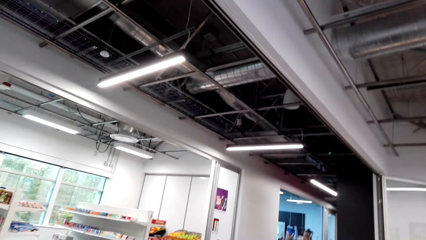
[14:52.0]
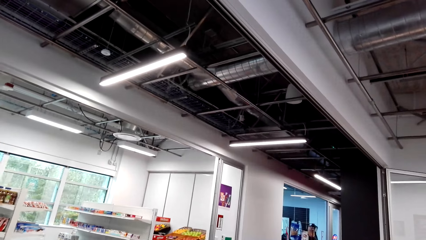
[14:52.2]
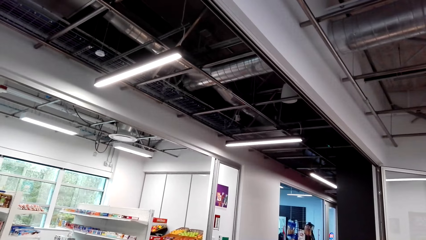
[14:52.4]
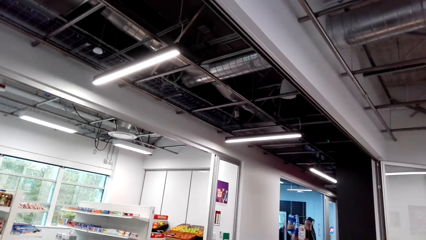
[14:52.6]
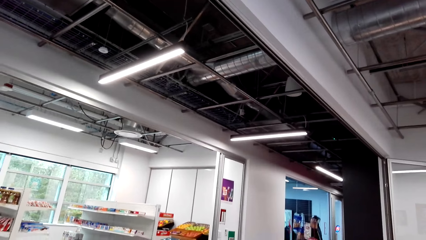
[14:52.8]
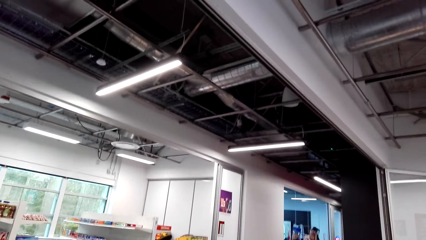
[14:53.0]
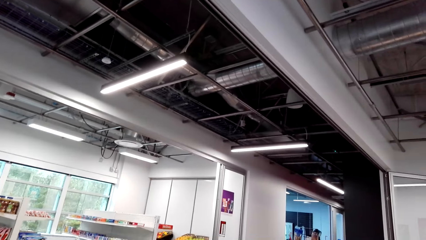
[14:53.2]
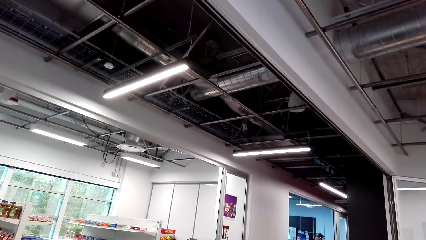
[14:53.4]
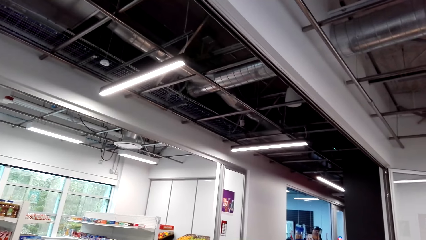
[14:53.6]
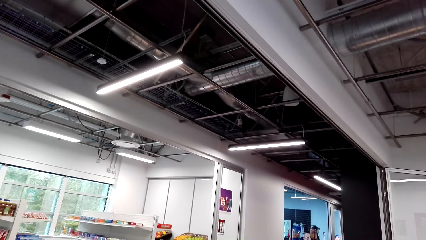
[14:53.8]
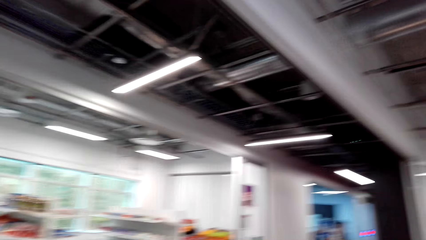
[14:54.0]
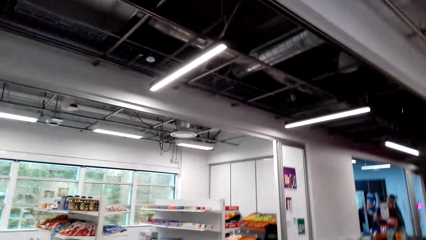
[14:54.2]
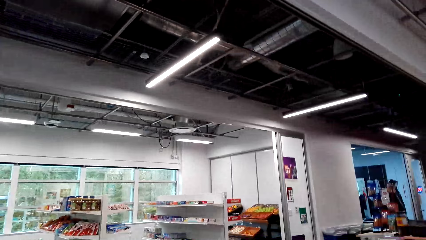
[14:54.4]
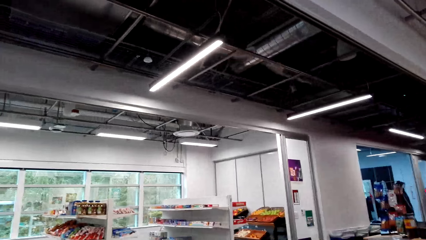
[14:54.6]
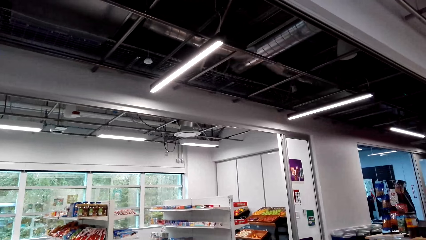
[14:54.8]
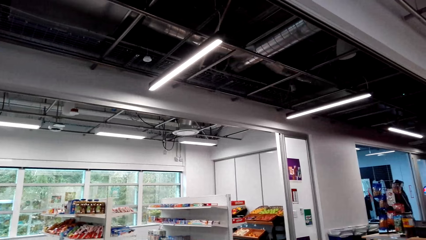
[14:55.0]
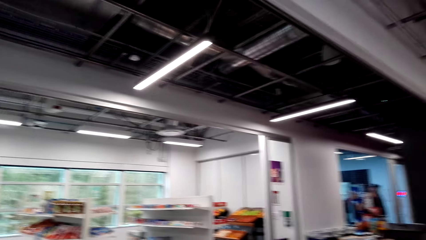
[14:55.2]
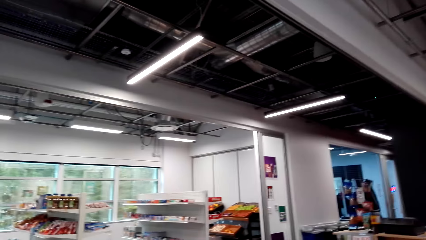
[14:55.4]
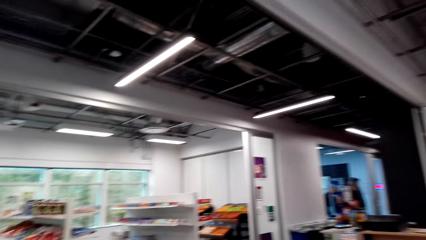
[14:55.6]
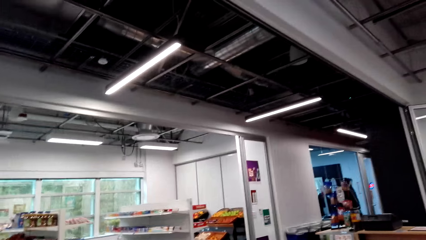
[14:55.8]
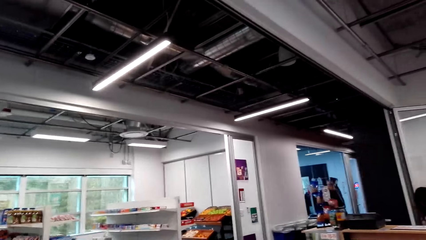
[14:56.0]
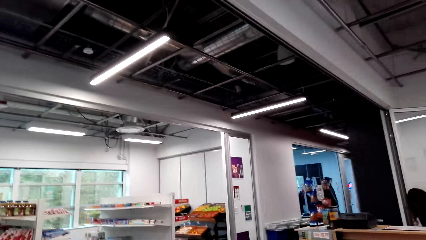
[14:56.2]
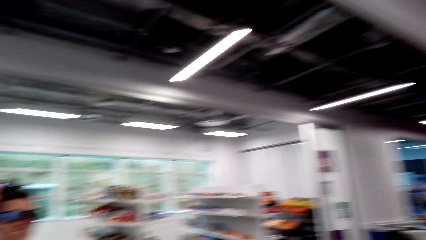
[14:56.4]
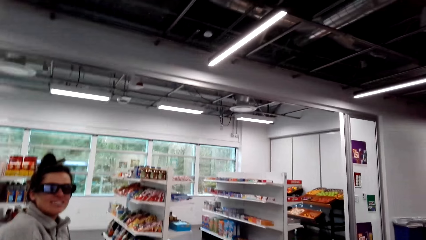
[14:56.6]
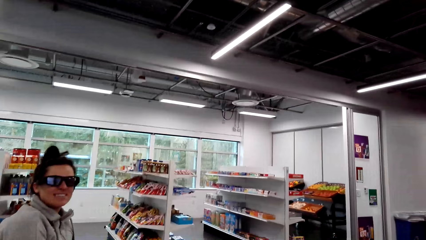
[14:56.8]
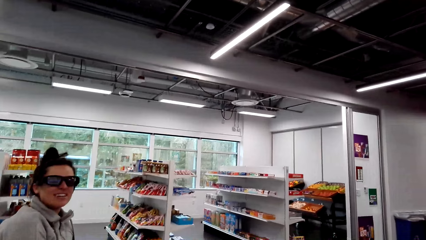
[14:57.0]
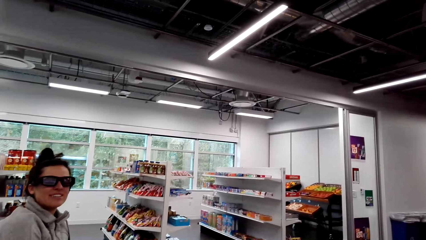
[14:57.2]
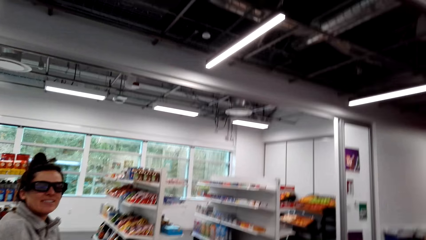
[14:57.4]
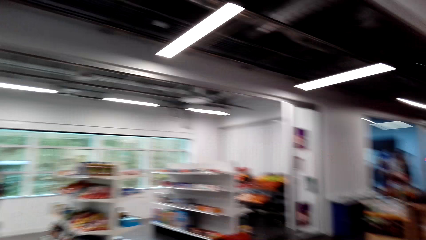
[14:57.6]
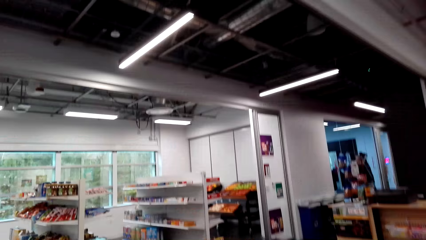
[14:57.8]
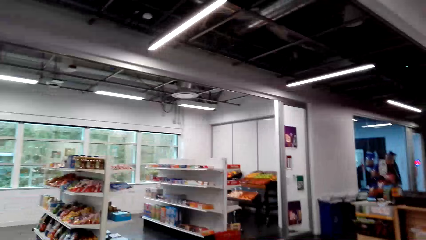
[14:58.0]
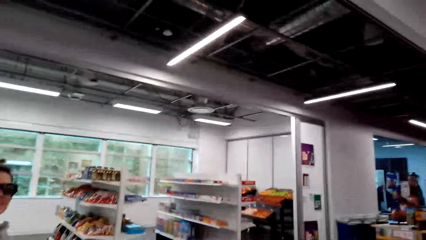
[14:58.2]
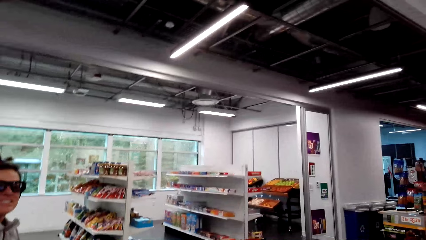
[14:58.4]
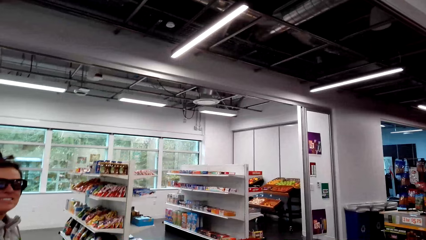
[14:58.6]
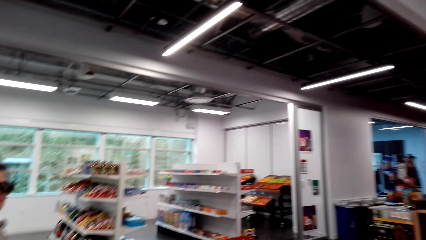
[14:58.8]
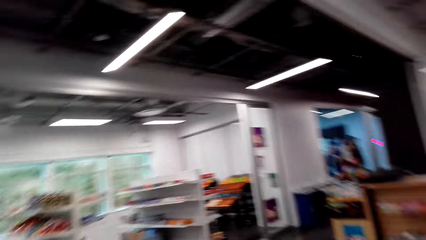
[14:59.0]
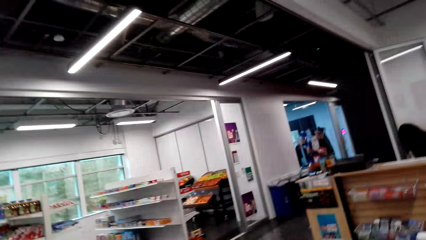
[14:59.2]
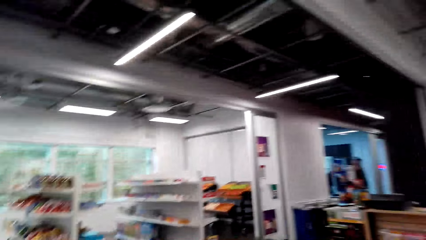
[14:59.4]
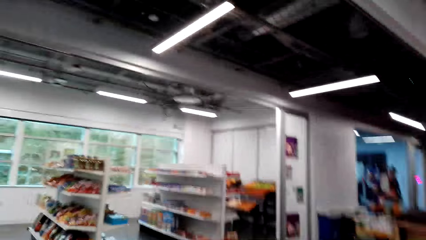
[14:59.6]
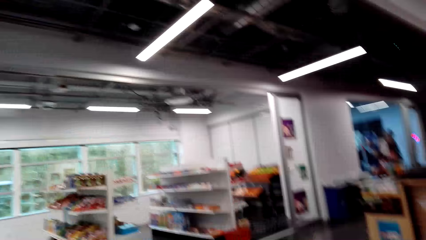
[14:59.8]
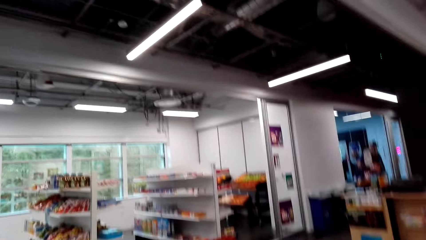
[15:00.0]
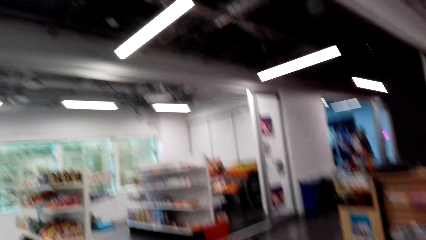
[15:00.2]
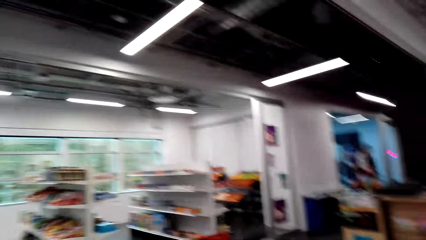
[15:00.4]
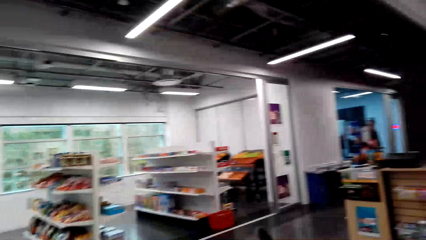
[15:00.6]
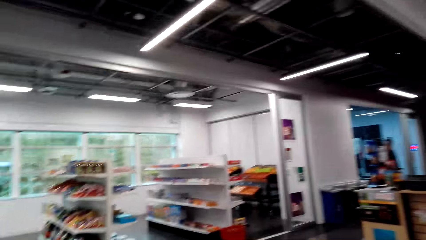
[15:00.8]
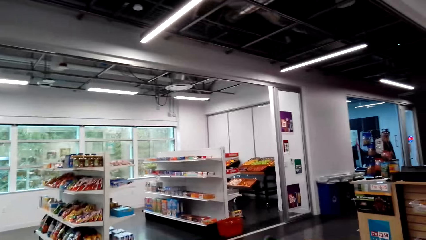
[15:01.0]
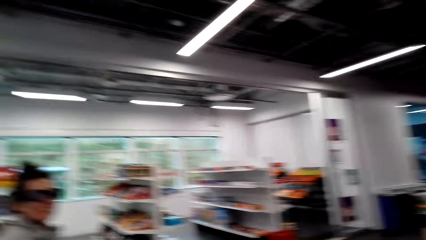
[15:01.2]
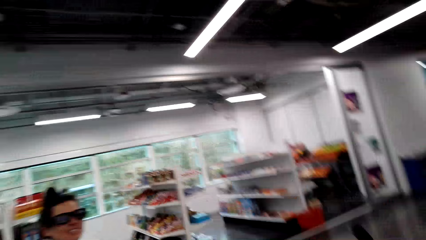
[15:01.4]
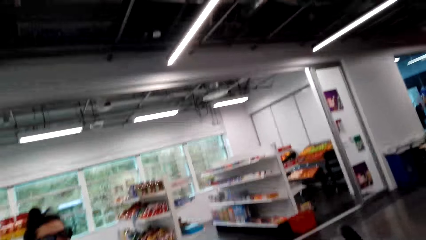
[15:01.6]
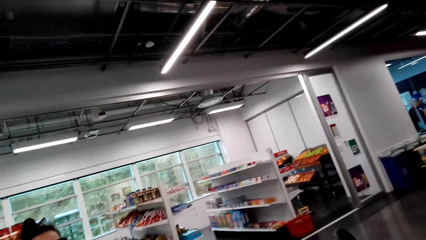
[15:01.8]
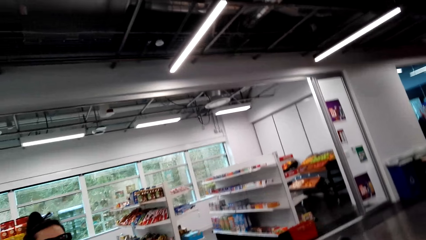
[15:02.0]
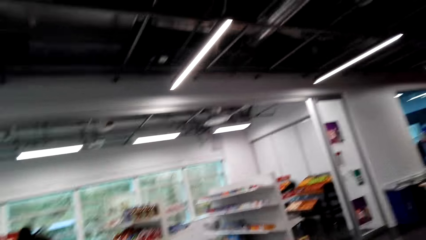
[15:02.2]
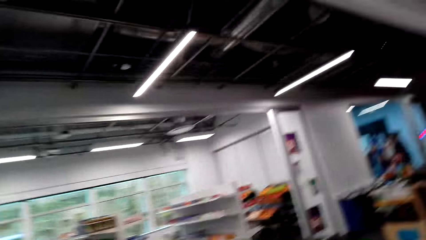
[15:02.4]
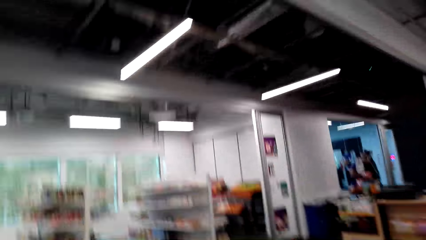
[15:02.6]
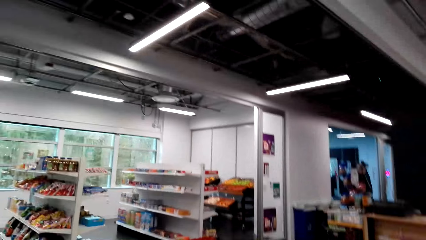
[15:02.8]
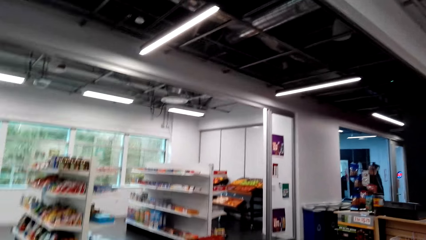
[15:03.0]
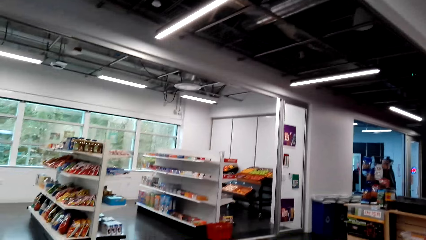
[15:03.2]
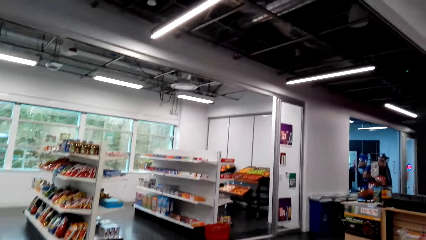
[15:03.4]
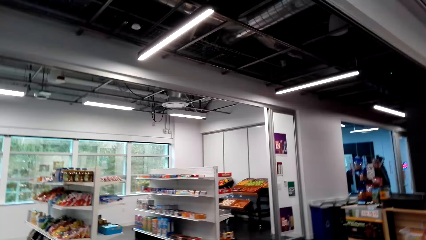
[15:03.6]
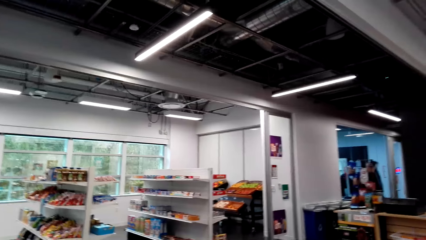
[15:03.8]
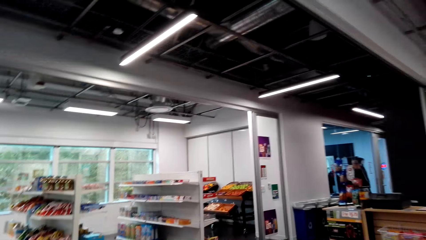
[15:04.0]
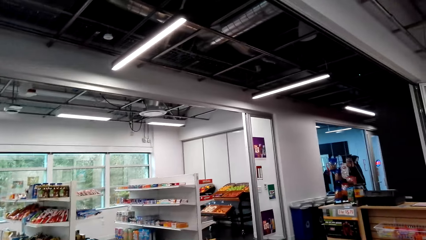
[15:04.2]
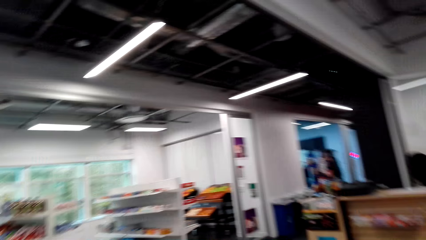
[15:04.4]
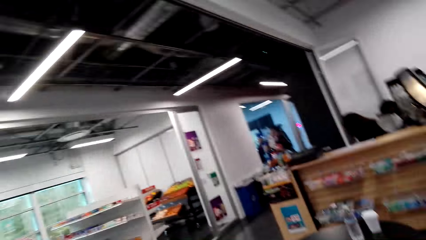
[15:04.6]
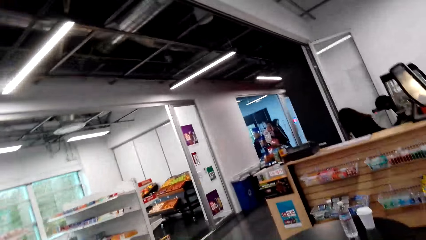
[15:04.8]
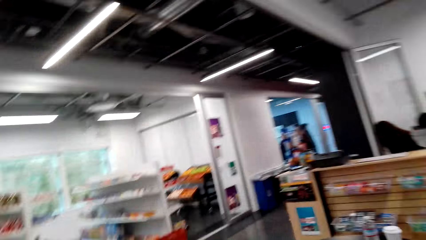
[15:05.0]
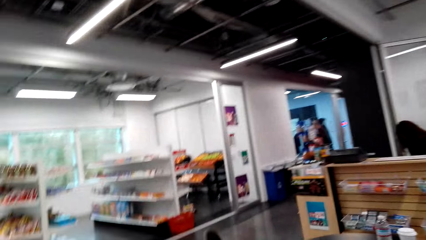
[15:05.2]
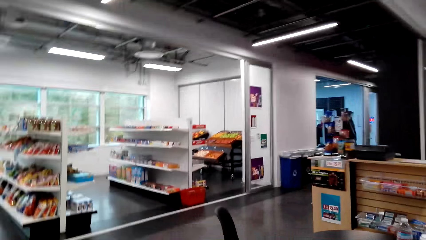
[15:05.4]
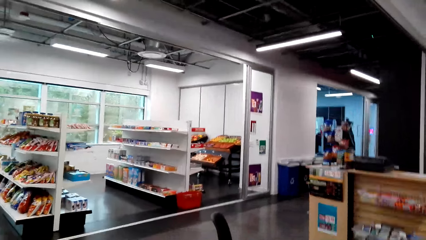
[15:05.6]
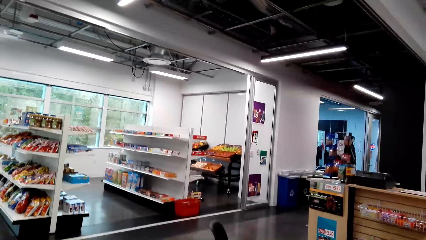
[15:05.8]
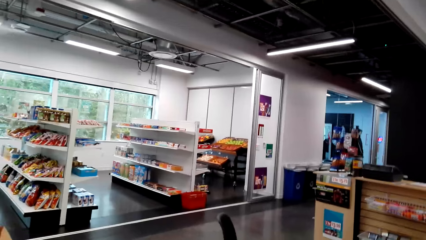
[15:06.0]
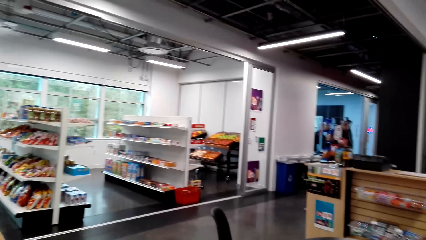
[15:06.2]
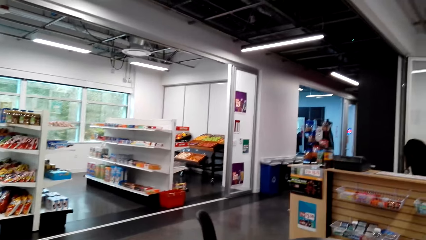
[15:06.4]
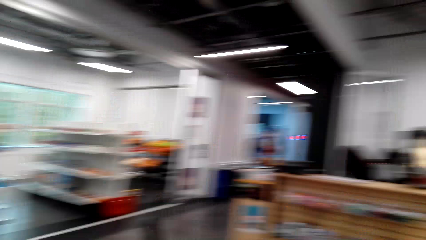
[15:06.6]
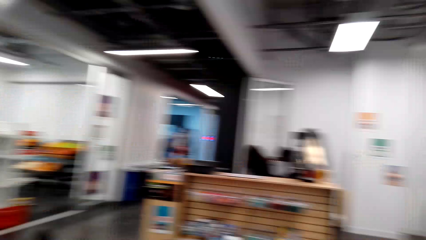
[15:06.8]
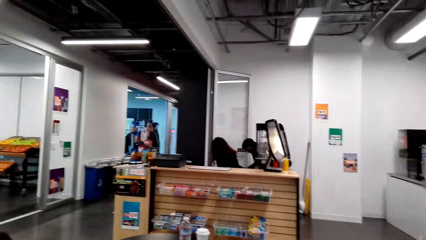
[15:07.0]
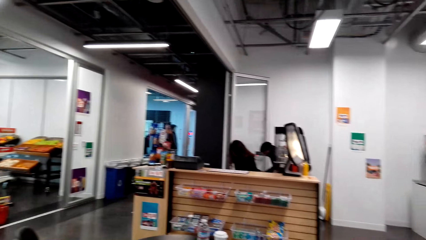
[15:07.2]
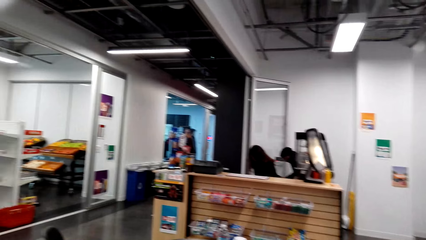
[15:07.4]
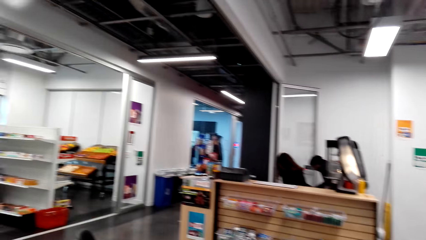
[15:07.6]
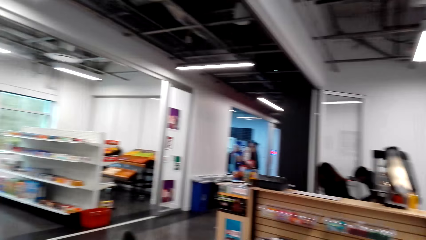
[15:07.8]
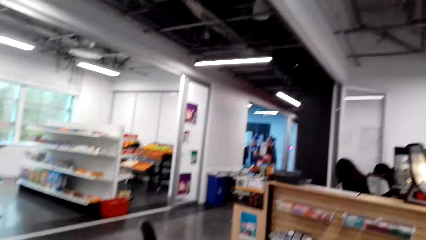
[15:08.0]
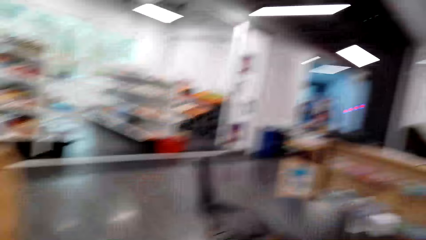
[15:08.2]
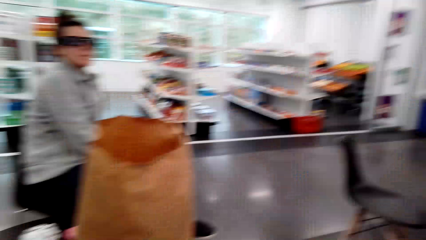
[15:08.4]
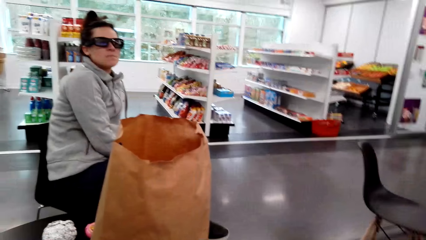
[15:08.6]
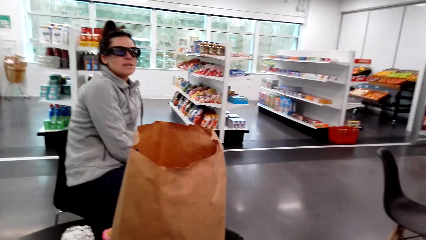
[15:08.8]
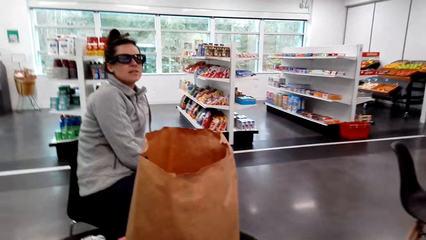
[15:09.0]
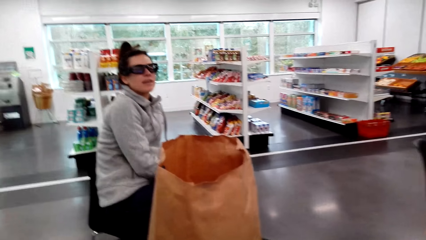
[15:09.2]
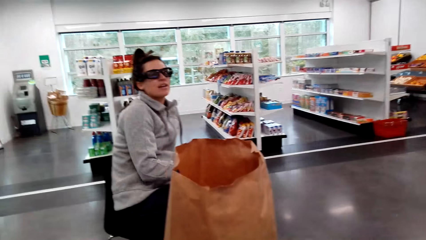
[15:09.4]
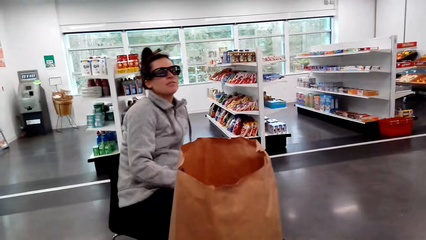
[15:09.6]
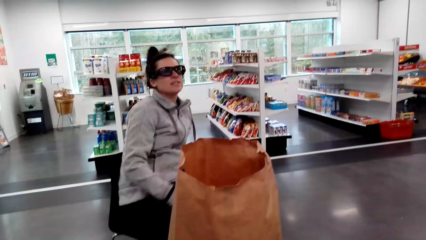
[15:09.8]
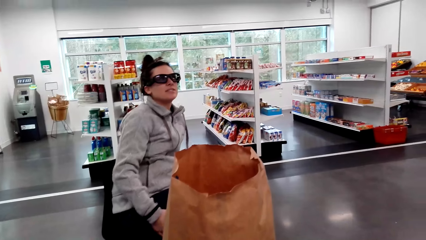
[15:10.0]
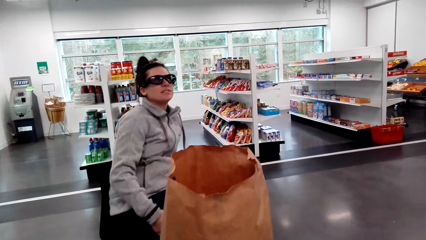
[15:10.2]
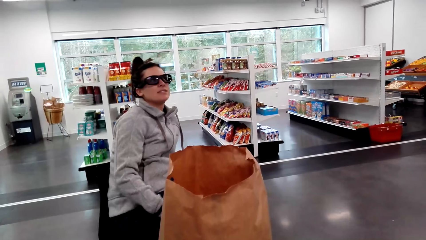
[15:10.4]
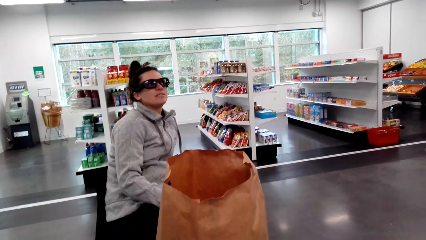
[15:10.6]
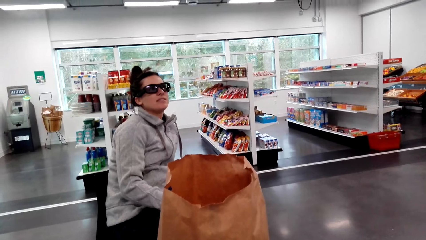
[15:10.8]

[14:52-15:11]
The camera wearer looks at a woman. They look around the supermarket. They look at the woman.
